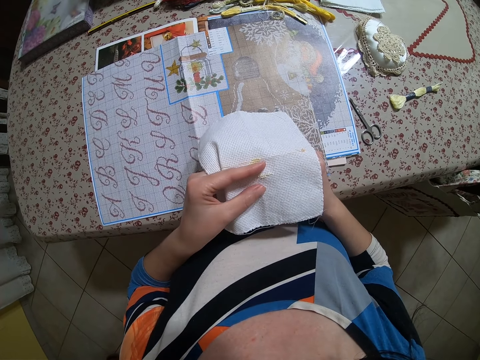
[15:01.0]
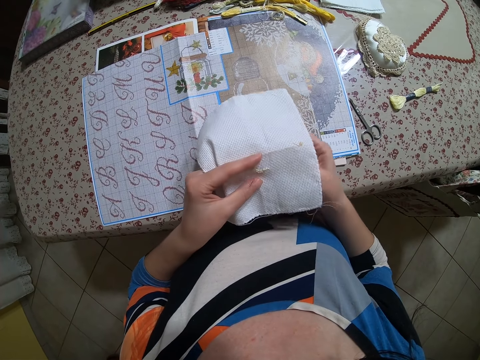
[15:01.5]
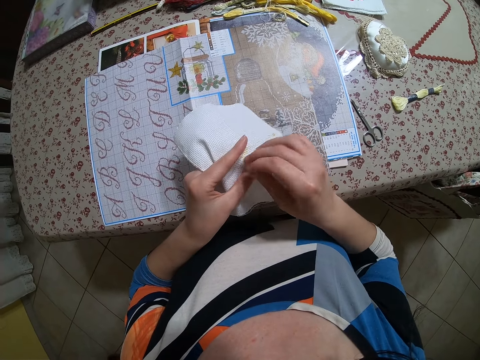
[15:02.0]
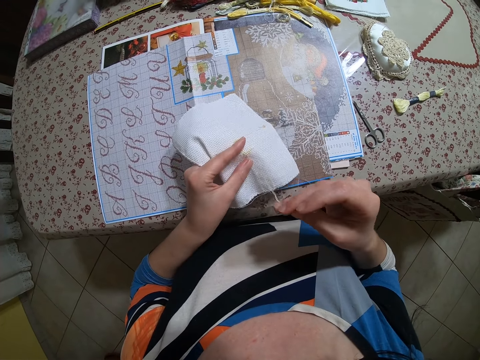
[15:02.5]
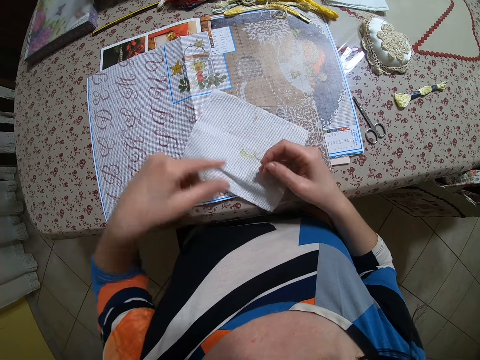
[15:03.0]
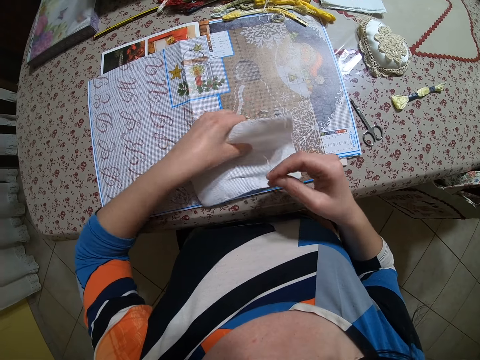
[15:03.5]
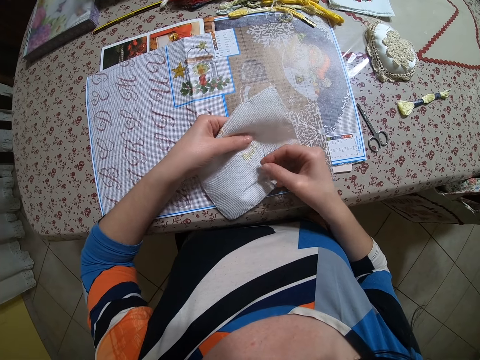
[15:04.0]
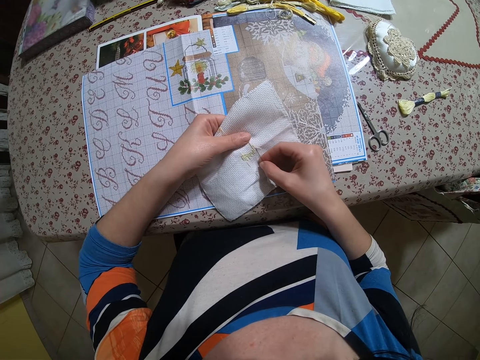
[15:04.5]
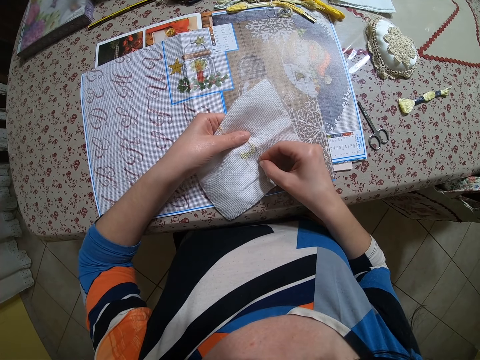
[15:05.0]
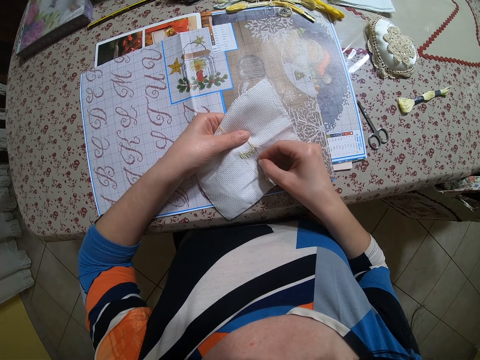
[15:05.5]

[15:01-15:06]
The camera wearer pulls the needle with a hand. She drops the piece of cloth on the table with her hands. She lifts the cloth with a hand. She stitches the piece of cloth with the needle in her right hand on the table. She inserts the needle through the cloth.

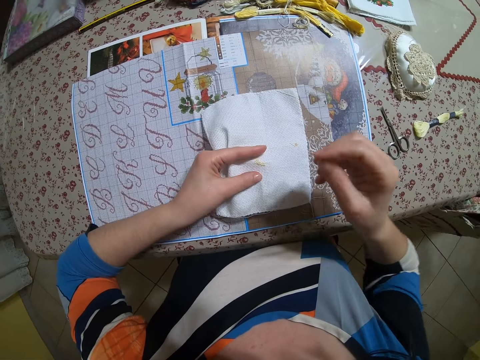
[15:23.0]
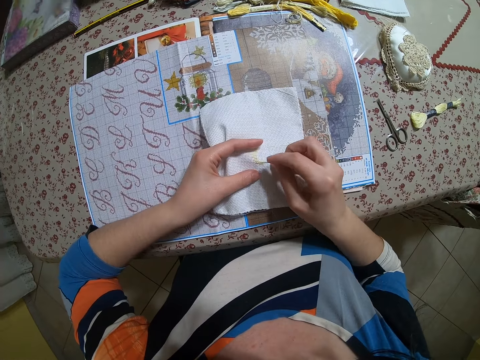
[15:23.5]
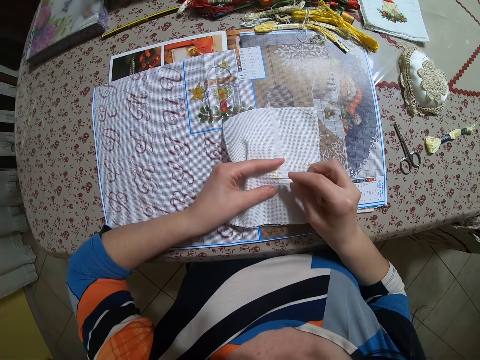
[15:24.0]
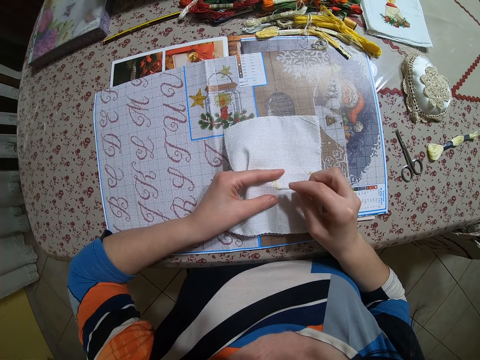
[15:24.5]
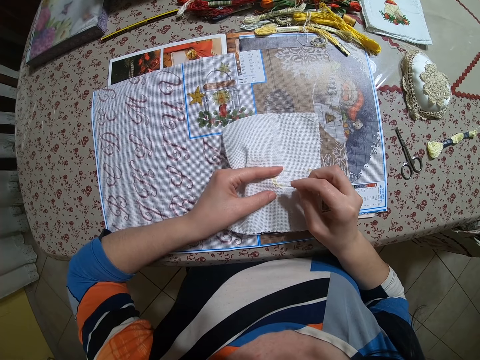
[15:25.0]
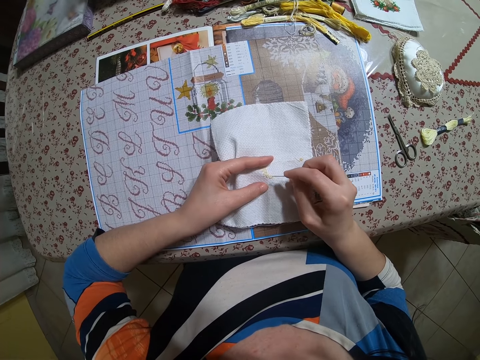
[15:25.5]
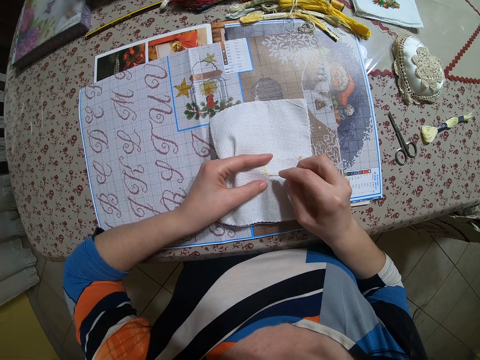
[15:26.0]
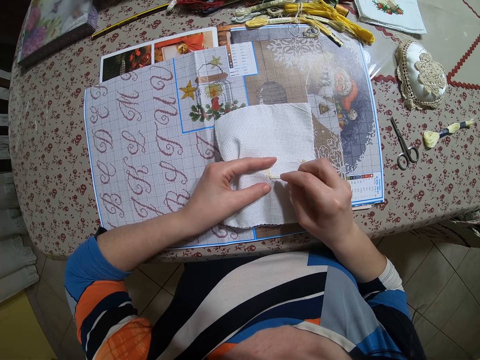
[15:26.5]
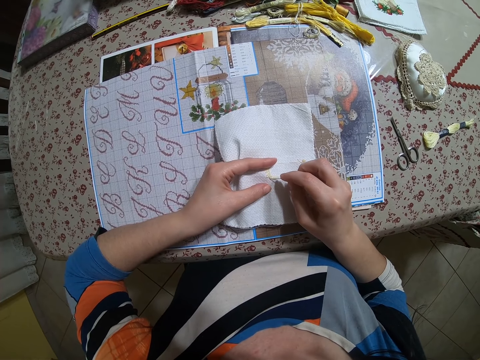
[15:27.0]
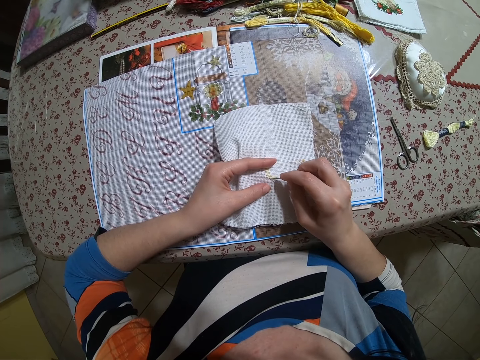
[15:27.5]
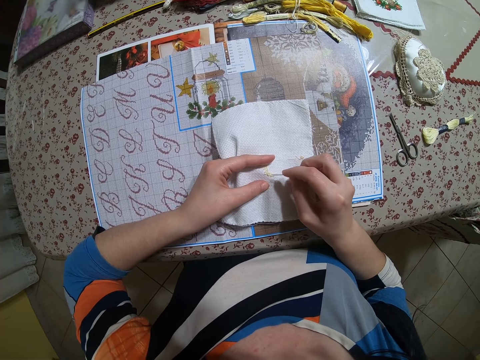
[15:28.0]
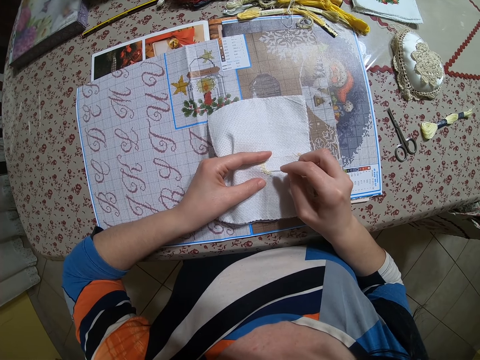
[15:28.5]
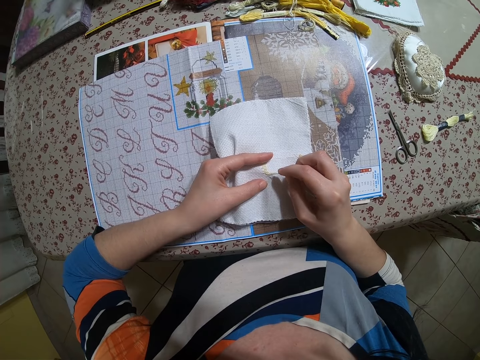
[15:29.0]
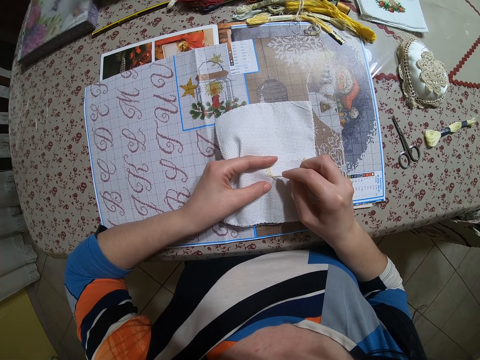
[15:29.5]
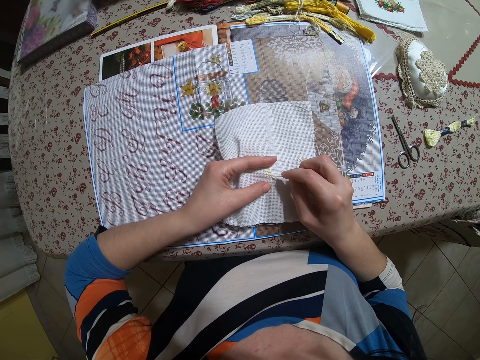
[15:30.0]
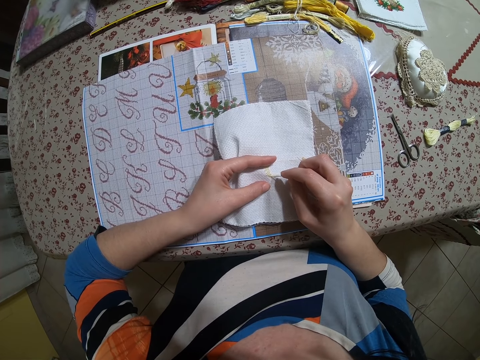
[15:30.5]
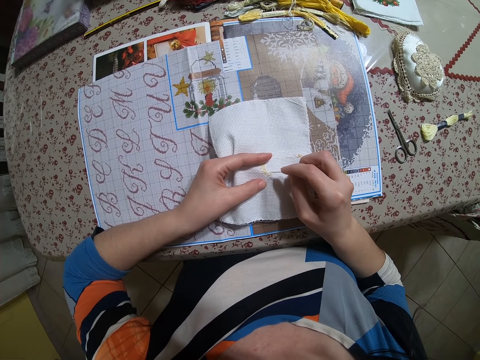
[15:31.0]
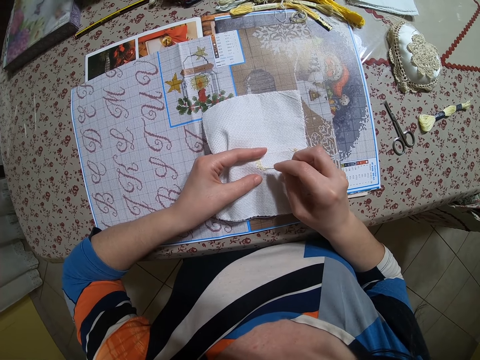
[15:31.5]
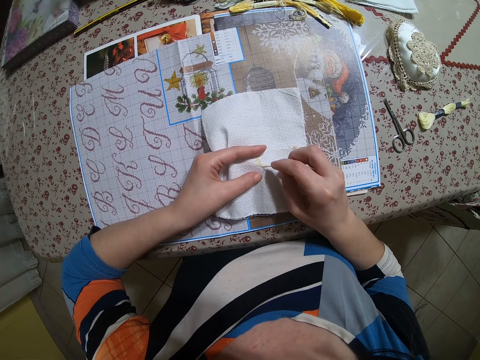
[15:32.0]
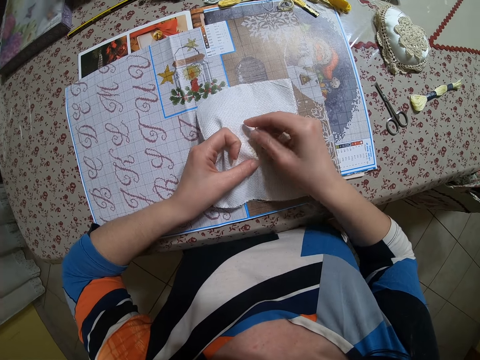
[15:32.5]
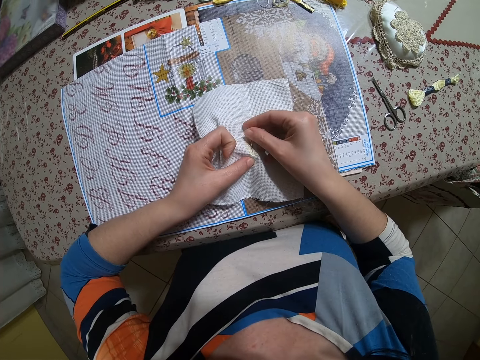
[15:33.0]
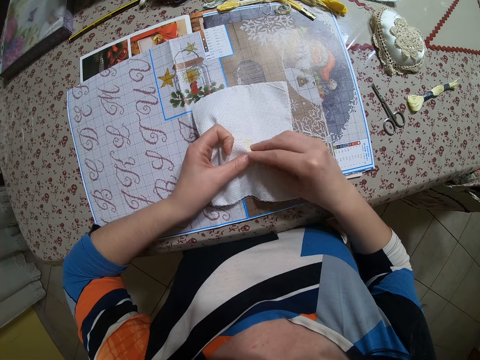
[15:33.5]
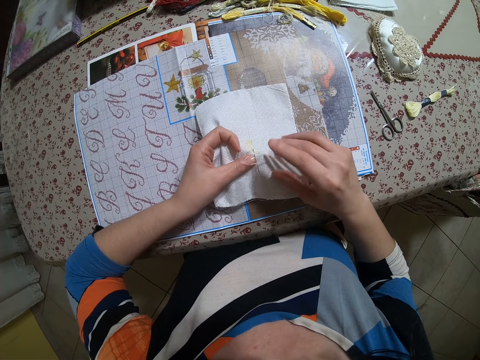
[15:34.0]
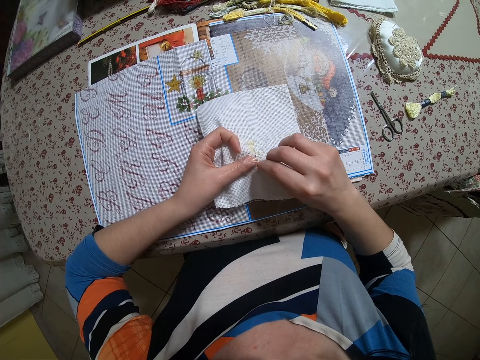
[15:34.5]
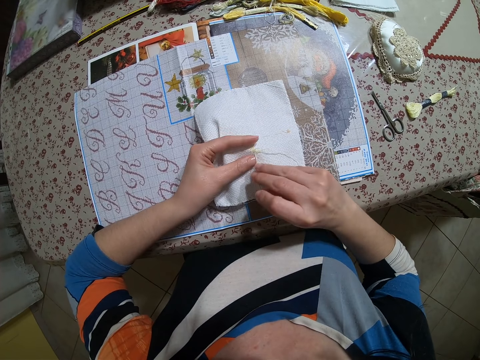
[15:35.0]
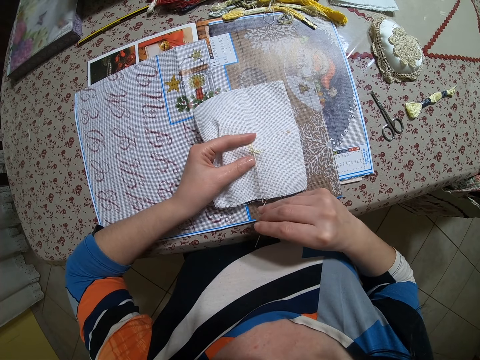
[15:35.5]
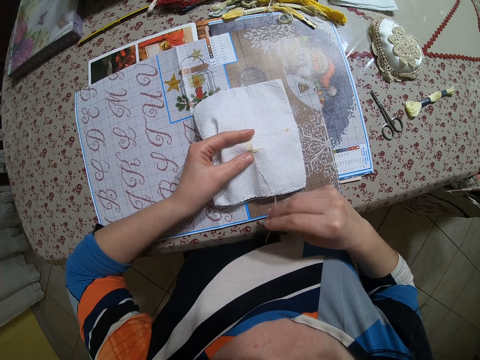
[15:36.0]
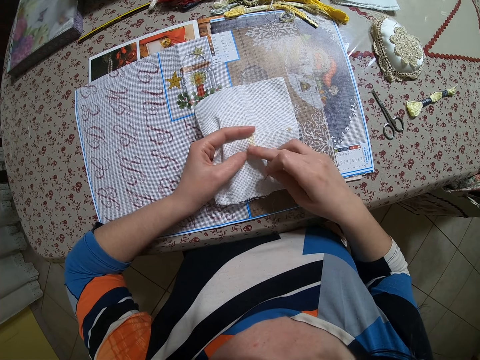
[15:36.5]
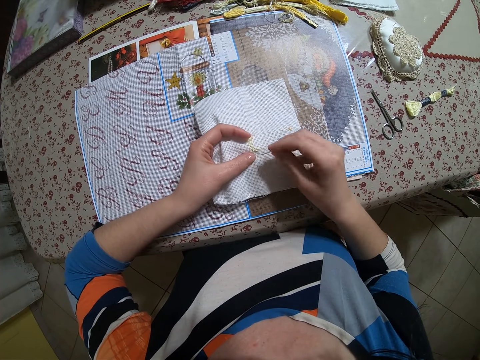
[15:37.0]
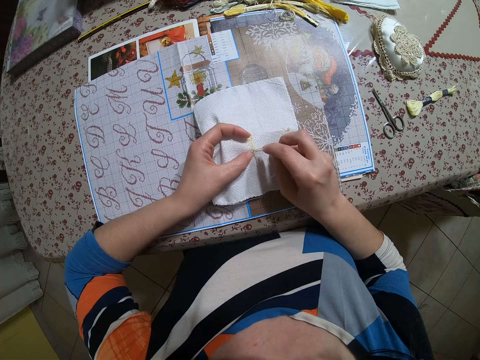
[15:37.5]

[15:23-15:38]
The camera wearer stitches the piece of cloth with the needle in her right hand on the table. She touches the cloth with the needle. She does so again. She inserts the needle through the cloth. She pulls the needle with a hand.

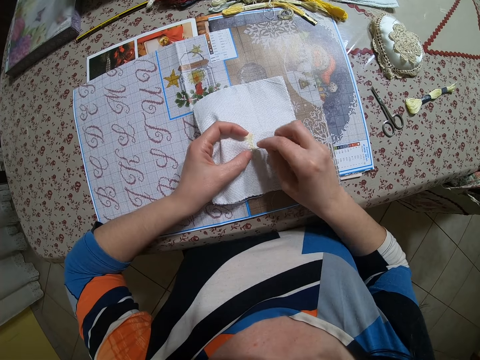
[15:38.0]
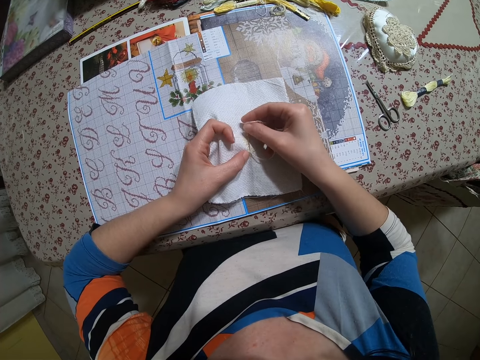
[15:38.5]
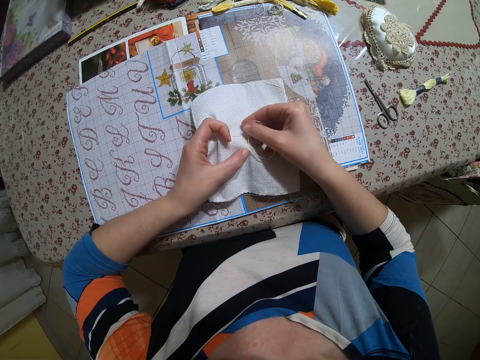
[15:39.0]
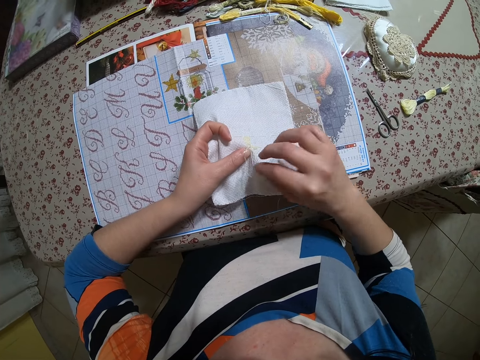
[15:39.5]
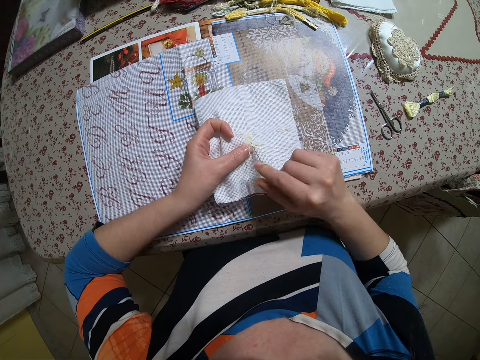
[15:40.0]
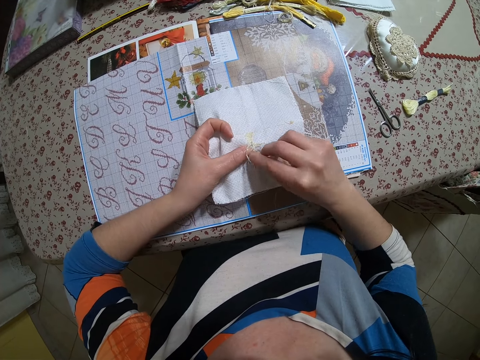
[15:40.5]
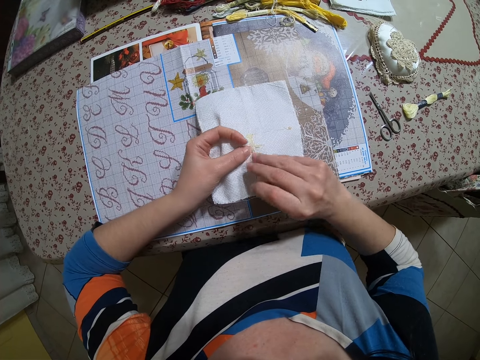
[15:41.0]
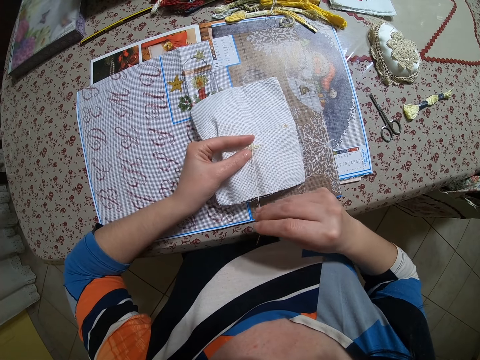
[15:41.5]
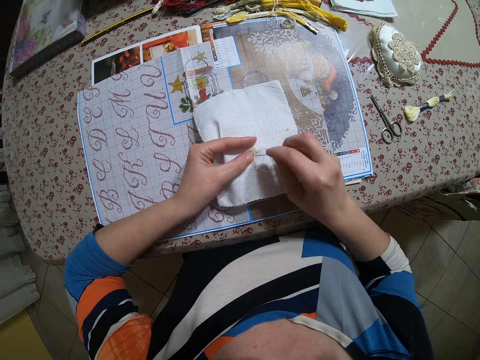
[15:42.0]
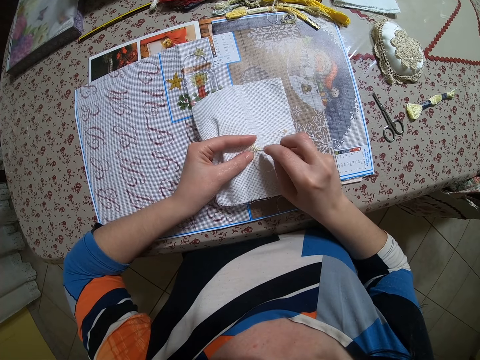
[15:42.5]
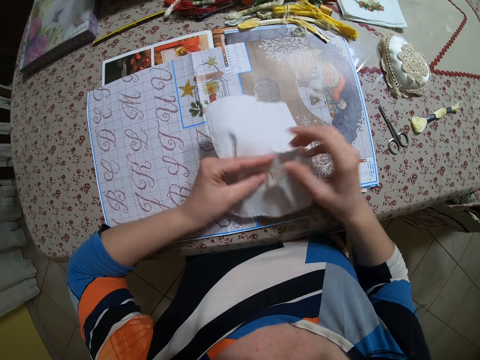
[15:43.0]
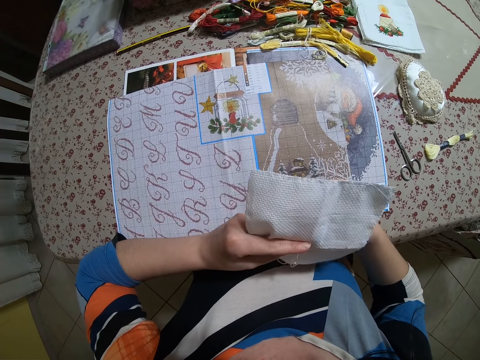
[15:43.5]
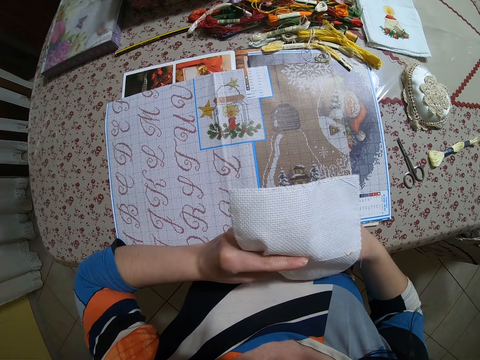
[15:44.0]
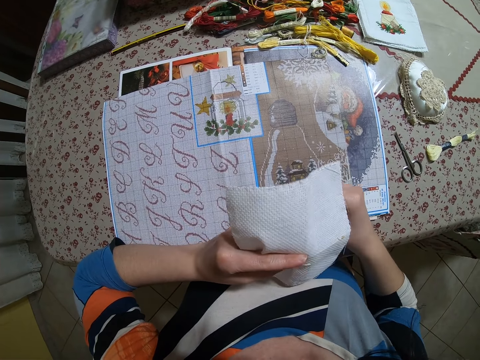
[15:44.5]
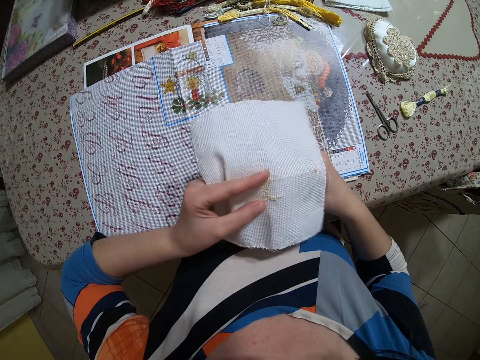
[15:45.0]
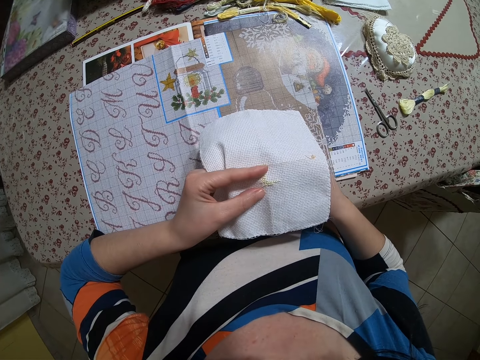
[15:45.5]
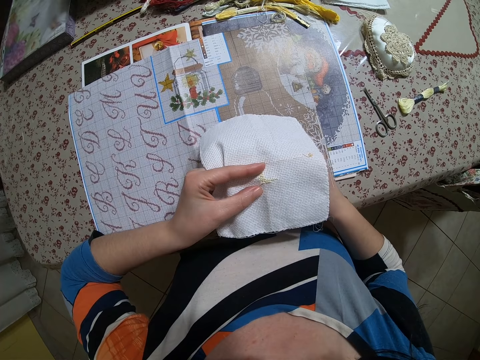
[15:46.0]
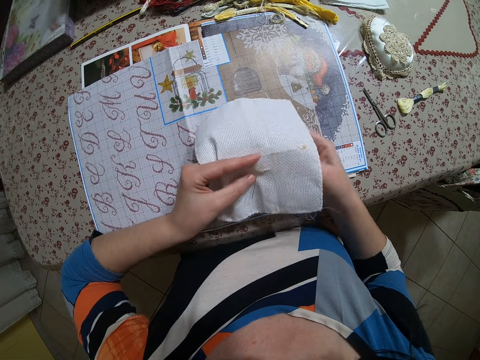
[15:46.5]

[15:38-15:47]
The camera wearer inserts the needle through the cloth. They pull the needle with a hand. They insert the needle through the cloth.
